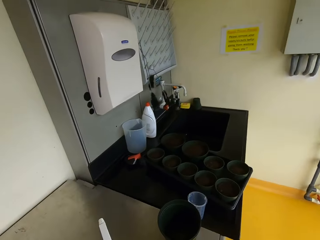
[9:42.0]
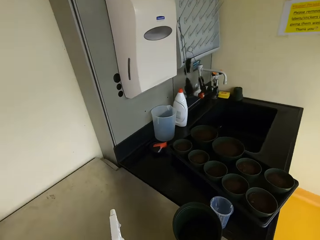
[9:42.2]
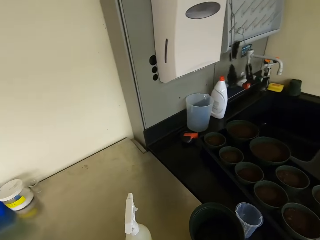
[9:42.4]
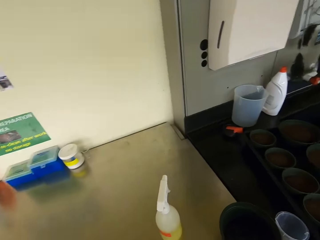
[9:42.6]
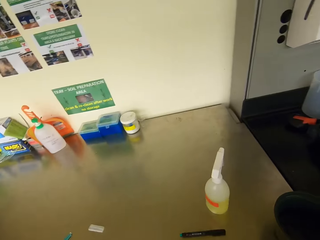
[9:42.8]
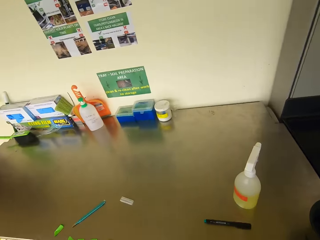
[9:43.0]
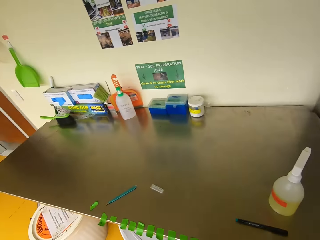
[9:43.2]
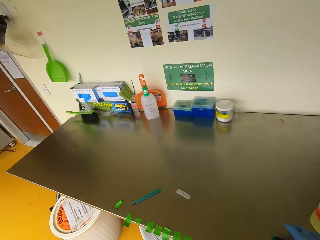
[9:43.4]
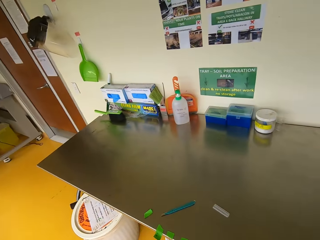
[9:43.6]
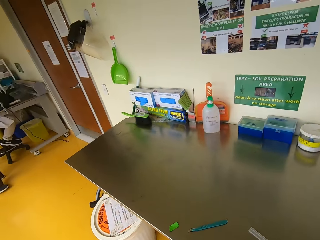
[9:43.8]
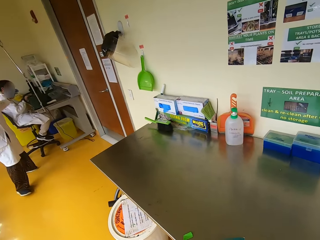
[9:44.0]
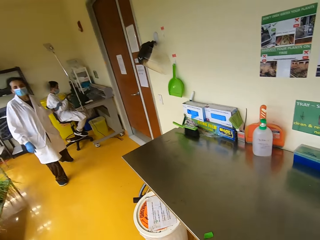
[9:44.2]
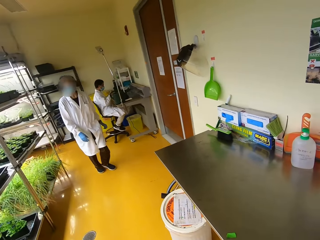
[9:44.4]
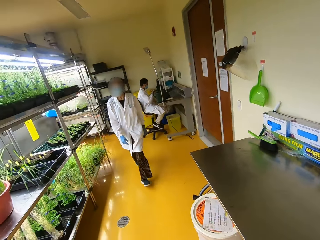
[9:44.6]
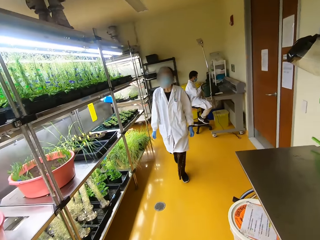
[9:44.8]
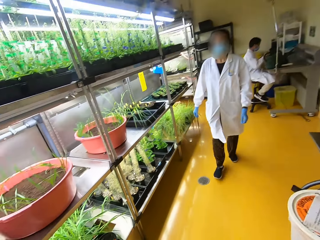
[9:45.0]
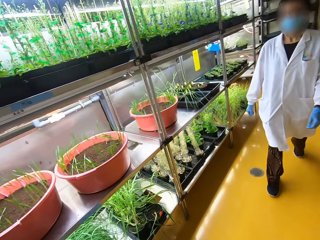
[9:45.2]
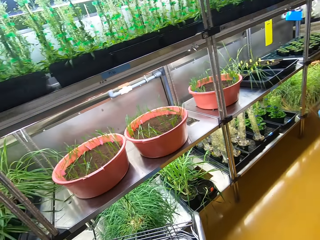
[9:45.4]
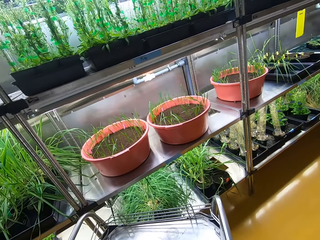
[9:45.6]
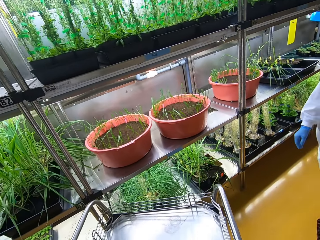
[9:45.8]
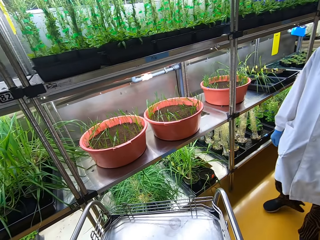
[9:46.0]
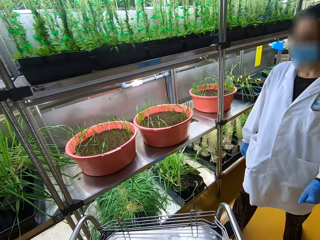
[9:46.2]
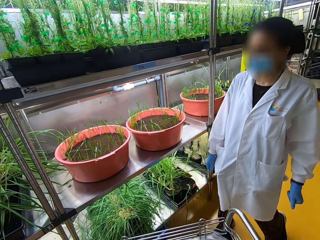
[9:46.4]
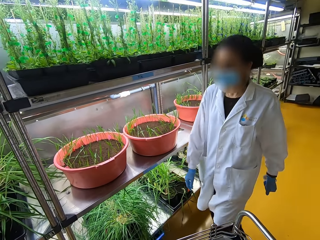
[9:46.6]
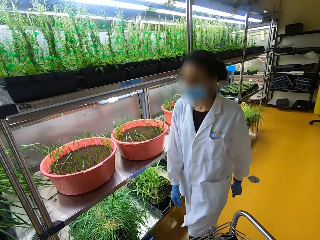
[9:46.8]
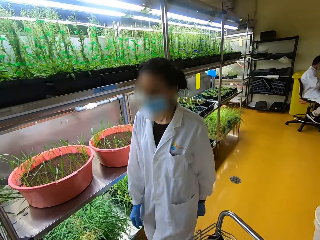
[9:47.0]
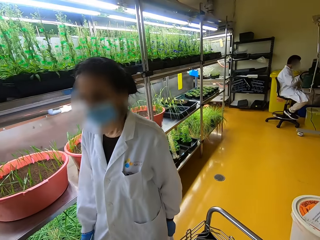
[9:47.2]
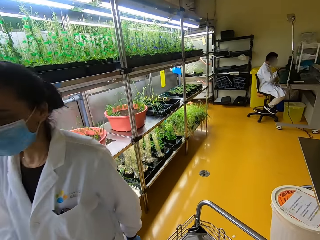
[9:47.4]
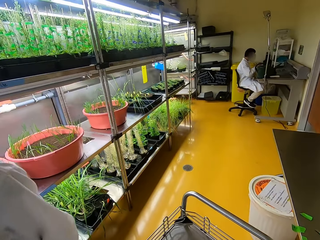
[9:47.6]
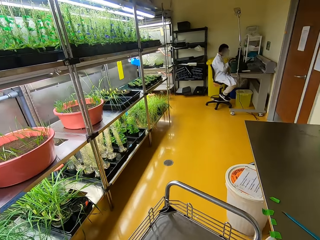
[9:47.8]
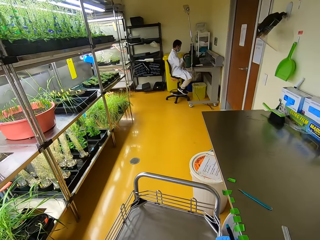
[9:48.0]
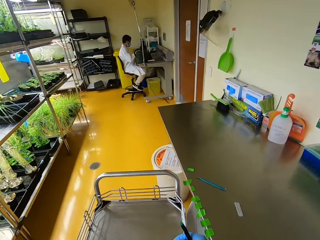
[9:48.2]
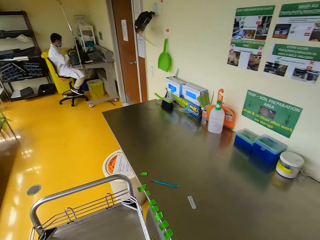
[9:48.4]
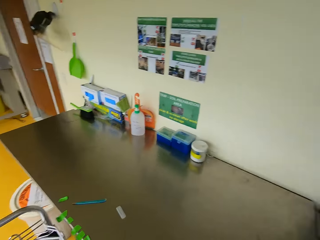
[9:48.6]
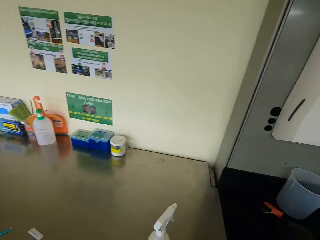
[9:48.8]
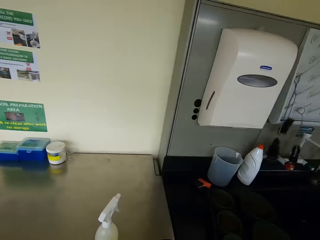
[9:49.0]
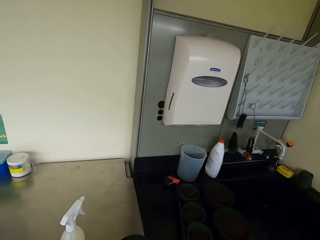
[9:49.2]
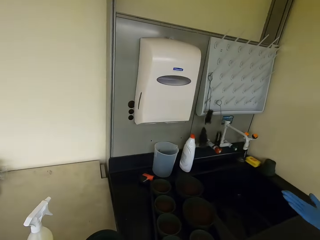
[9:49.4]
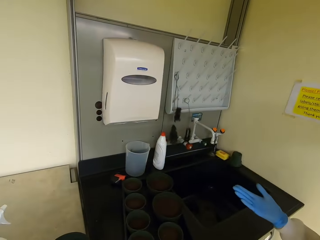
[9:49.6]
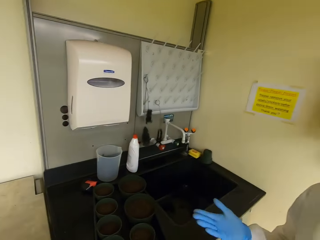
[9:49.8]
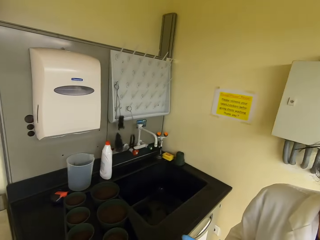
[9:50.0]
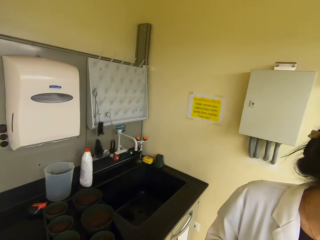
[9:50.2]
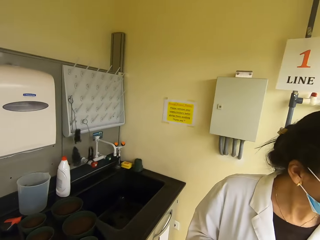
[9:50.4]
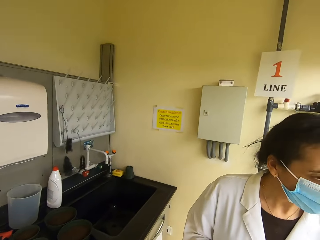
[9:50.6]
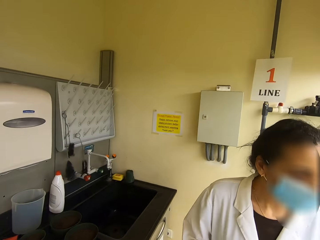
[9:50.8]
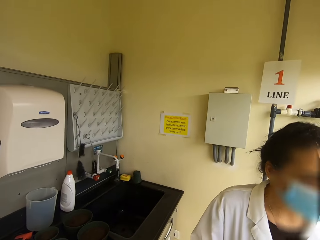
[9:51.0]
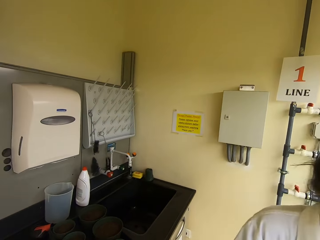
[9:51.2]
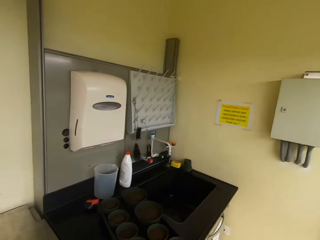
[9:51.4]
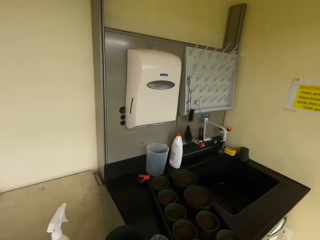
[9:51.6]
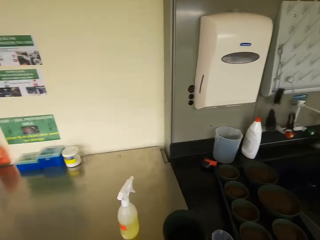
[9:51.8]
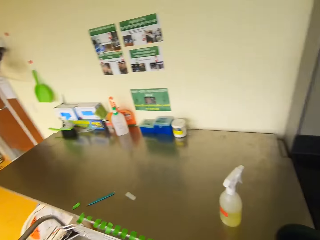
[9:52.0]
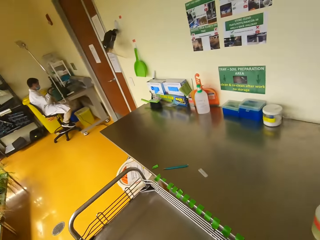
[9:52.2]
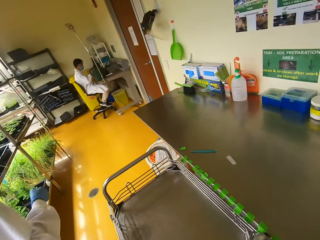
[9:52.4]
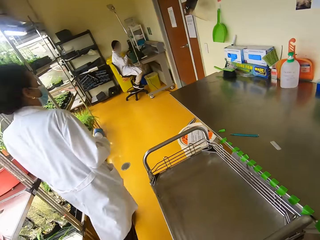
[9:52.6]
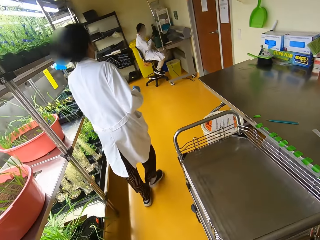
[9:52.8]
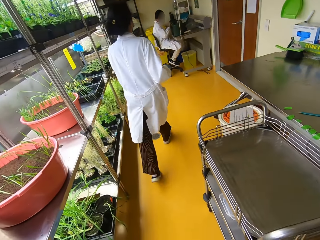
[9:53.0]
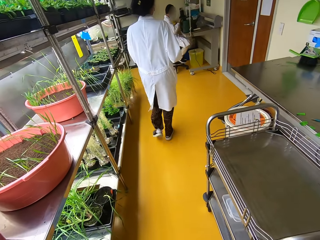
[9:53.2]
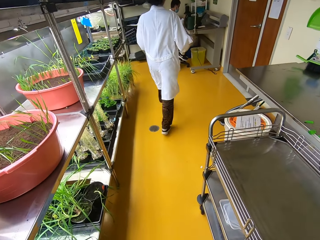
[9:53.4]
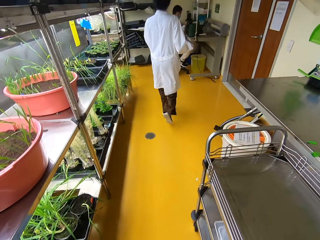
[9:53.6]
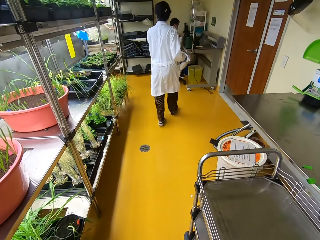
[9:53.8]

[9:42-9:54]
A woman walks across. The camera wearer looks around. The woman moves.

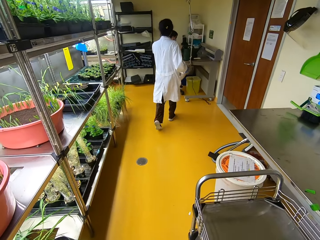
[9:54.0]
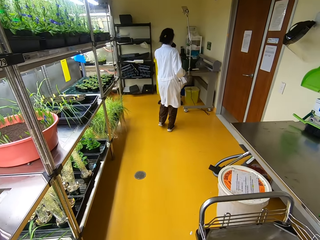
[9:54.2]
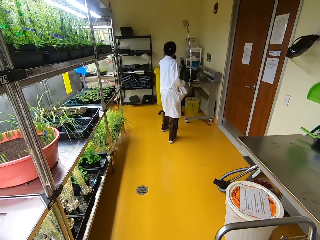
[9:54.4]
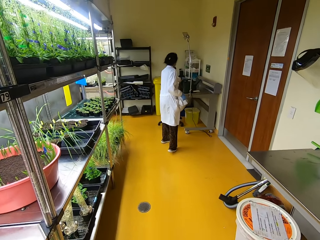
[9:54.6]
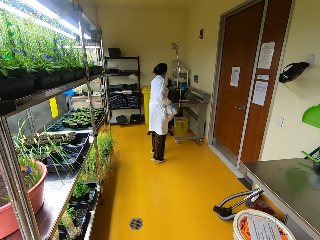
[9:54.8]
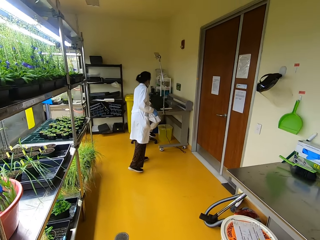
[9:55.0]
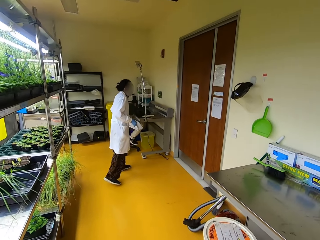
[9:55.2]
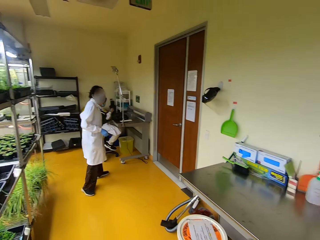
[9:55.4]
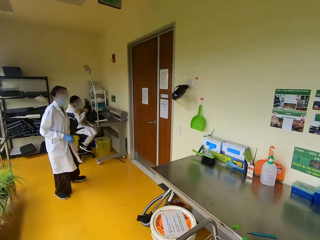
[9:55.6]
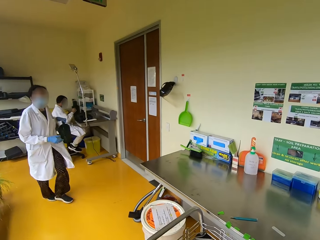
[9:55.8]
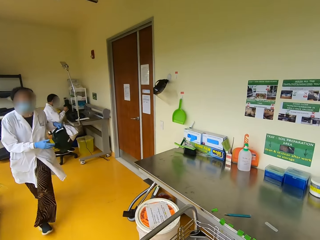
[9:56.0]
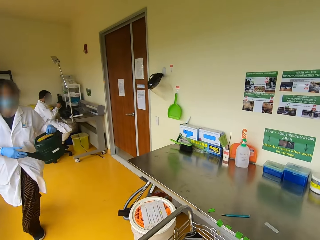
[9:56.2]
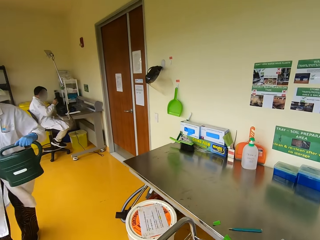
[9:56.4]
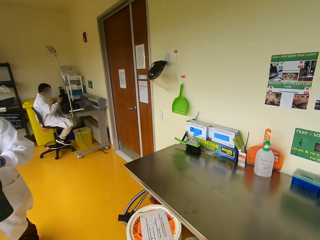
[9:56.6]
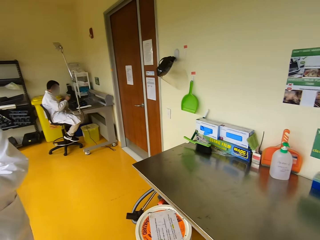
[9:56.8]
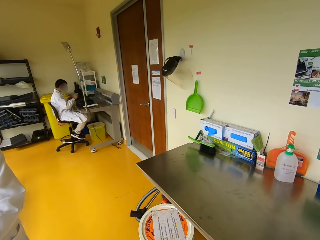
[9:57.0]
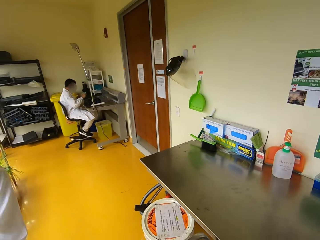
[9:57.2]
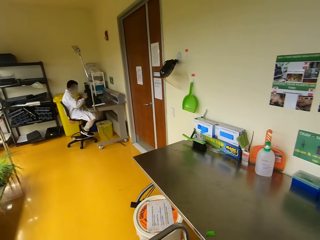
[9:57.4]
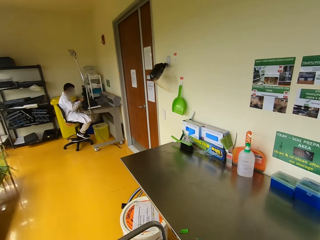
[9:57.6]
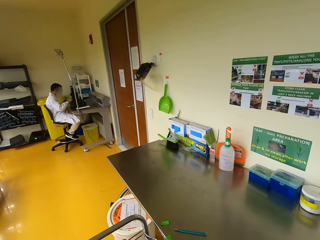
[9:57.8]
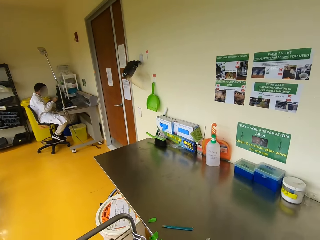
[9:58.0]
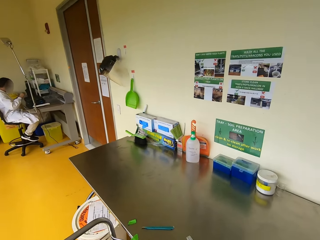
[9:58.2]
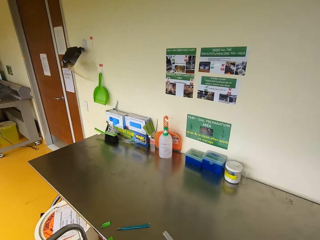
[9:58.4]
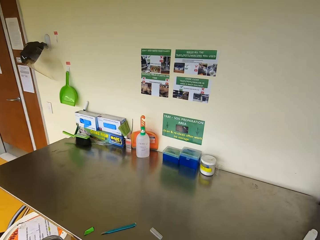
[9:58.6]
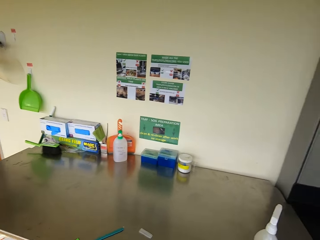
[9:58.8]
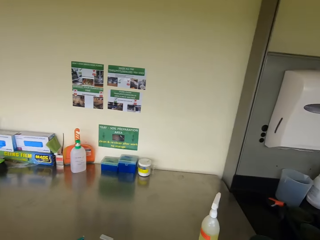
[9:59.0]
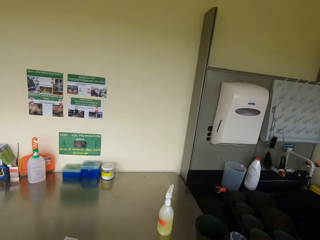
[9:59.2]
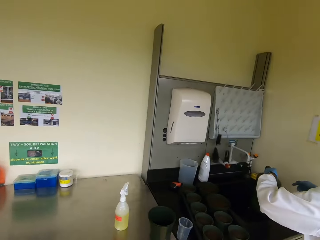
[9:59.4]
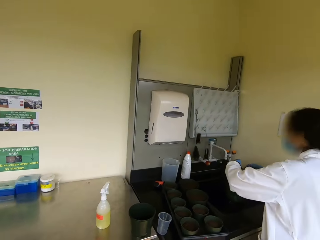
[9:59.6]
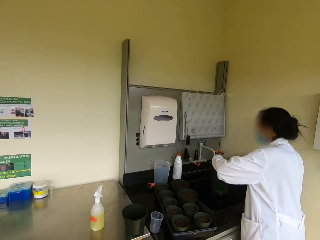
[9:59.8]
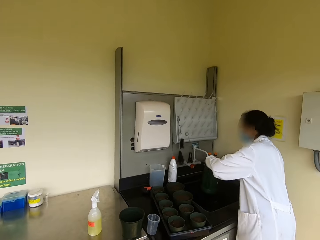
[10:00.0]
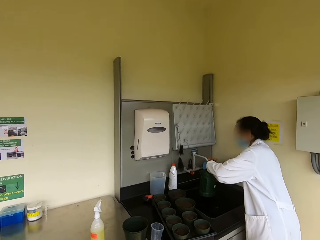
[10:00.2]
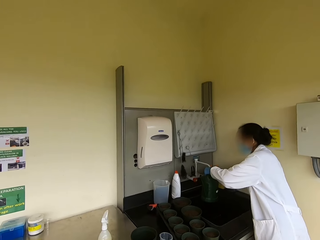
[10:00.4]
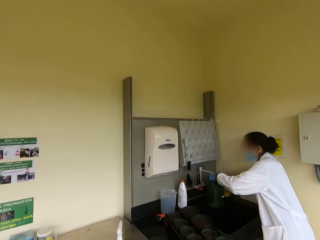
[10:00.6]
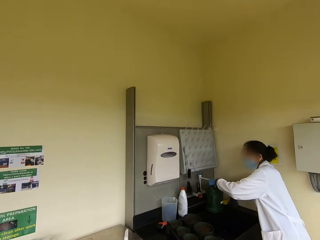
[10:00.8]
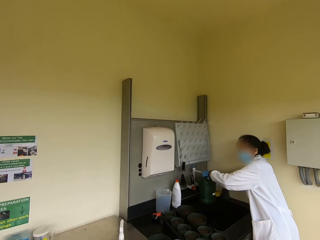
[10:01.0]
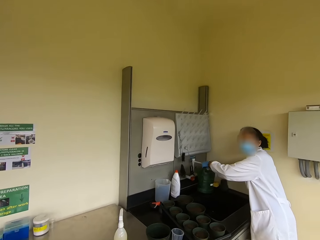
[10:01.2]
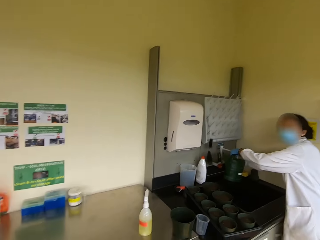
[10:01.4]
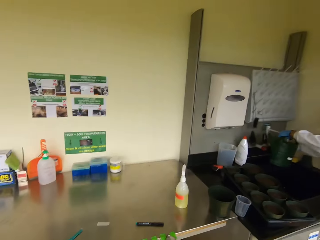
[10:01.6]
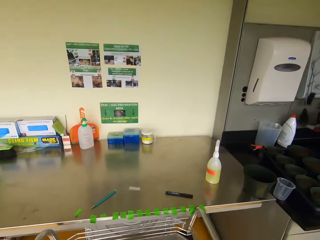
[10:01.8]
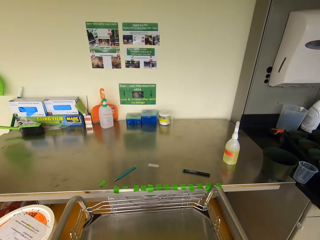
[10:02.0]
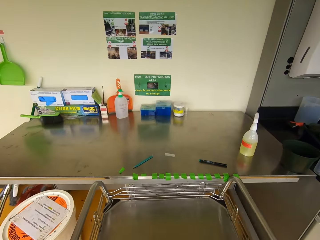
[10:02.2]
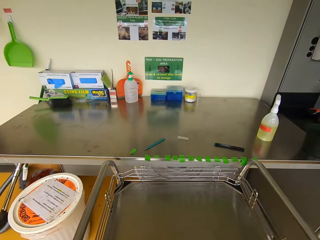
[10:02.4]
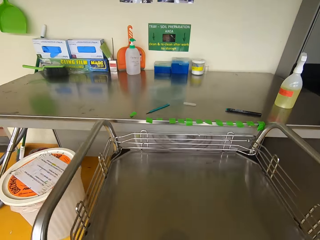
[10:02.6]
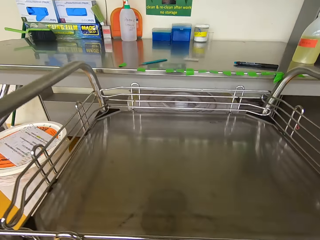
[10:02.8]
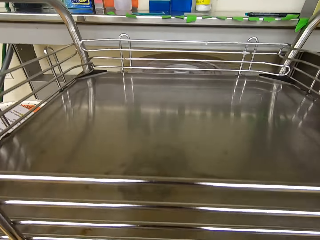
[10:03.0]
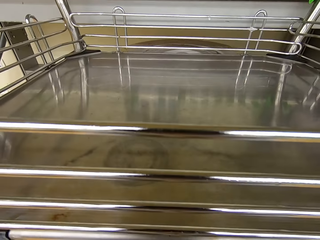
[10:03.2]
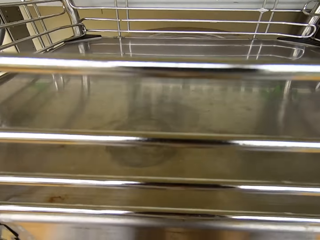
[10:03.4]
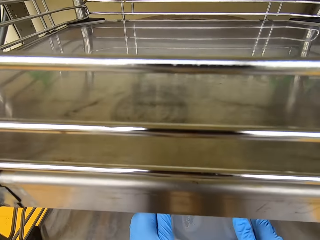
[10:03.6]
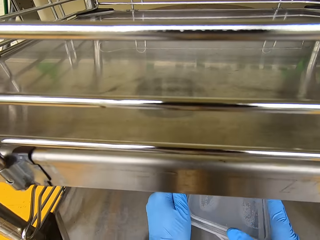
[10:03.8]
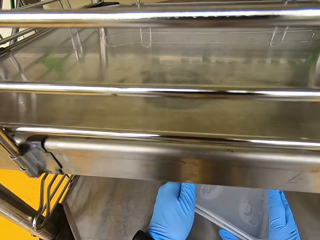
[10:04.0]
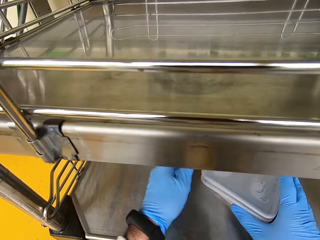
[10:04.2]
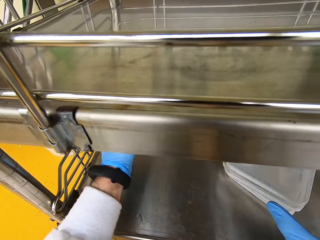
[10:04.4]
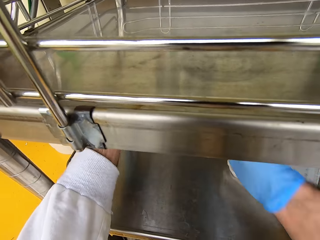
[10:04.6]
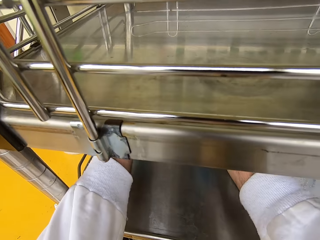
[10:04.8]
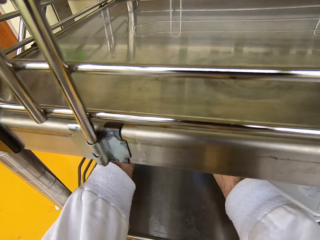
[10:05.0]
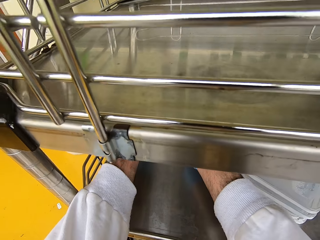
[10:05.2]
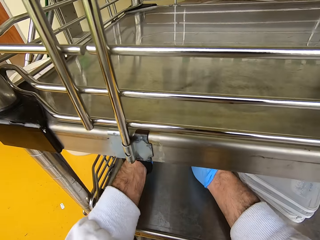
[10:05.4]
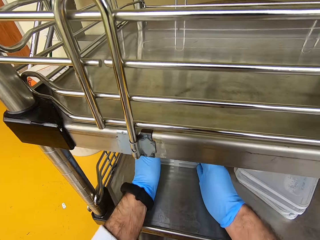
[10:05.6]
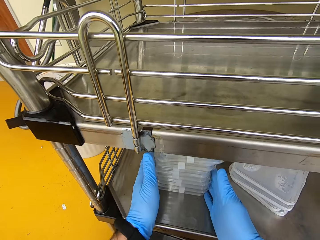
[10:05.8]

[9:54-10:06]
A woman picks up a jerry can and walks. The camera wearer looks around. The woman puts water in the jerry can. The camera wearer puts cases on a trolley. They pick a seedlings container from the trolley.
